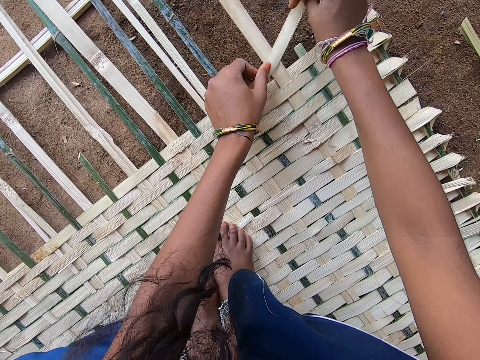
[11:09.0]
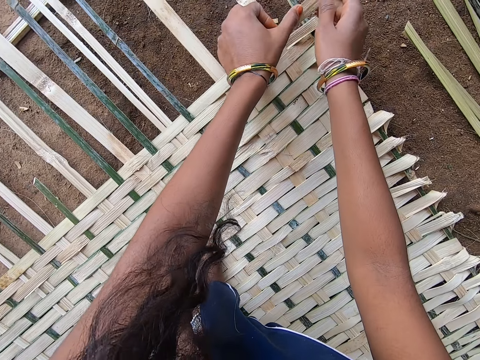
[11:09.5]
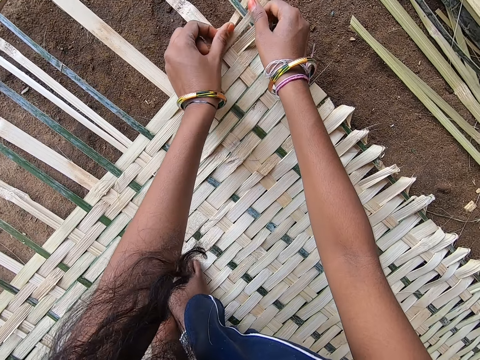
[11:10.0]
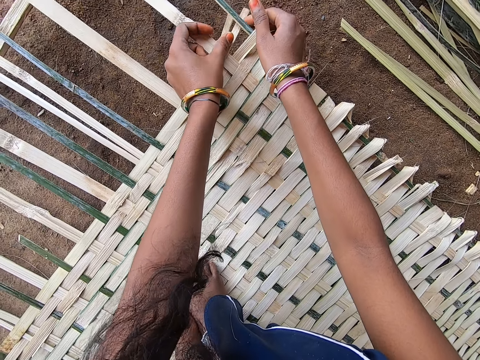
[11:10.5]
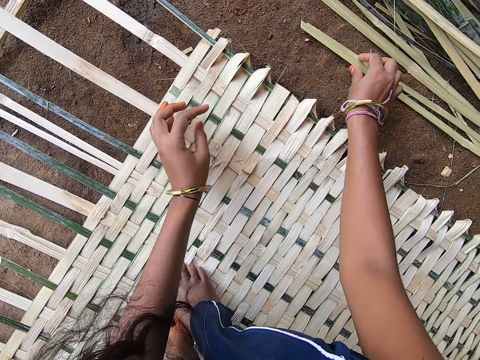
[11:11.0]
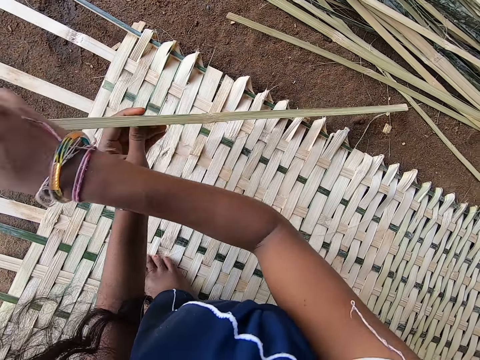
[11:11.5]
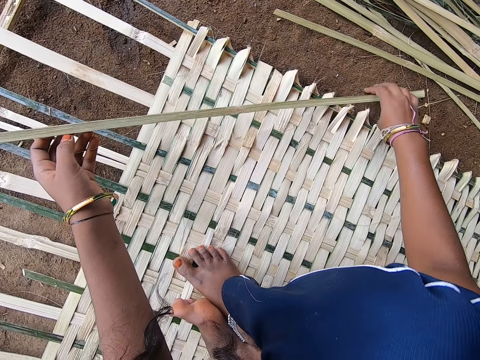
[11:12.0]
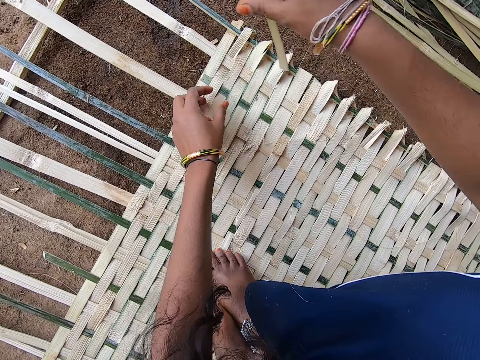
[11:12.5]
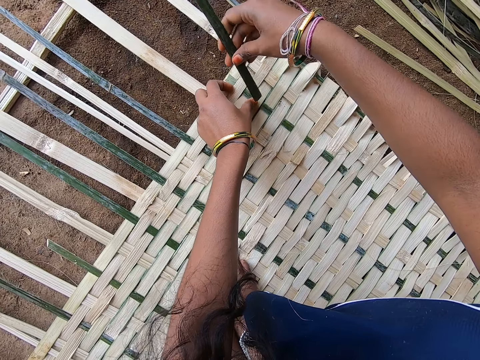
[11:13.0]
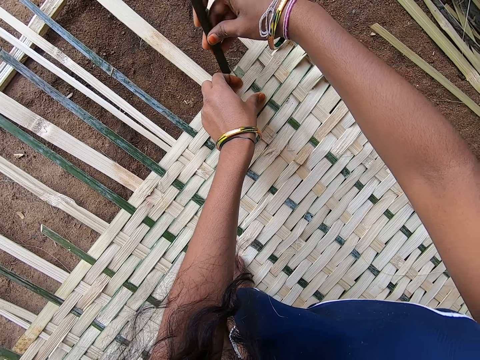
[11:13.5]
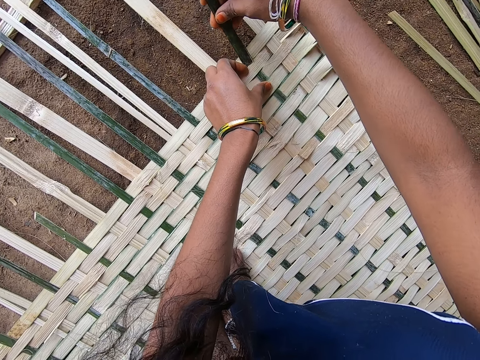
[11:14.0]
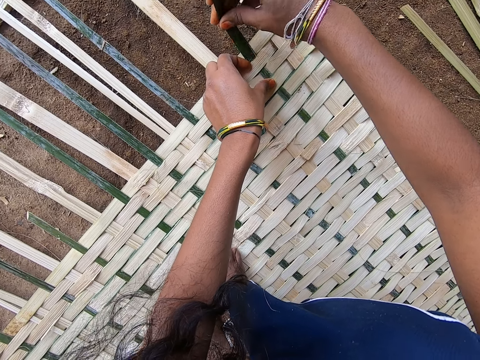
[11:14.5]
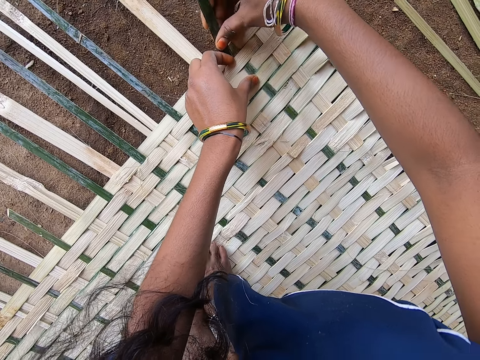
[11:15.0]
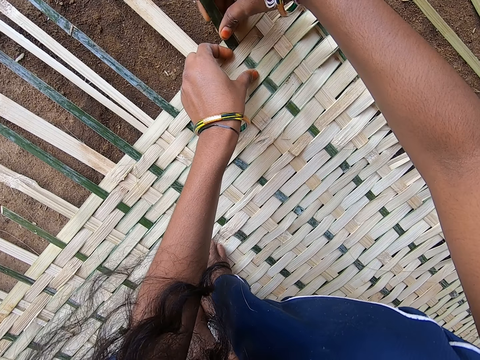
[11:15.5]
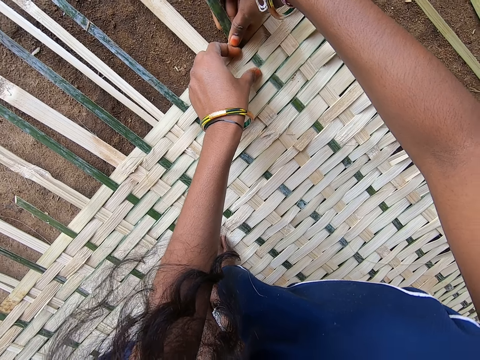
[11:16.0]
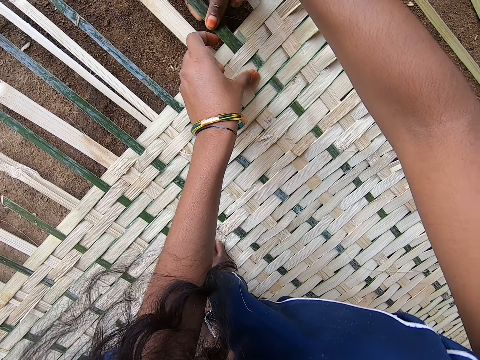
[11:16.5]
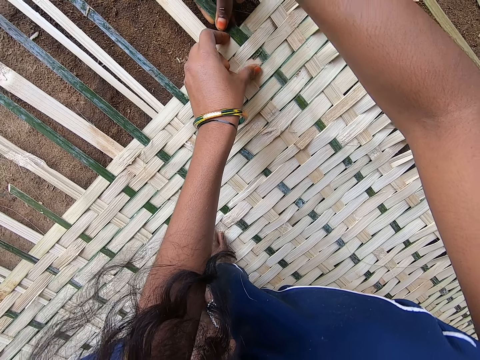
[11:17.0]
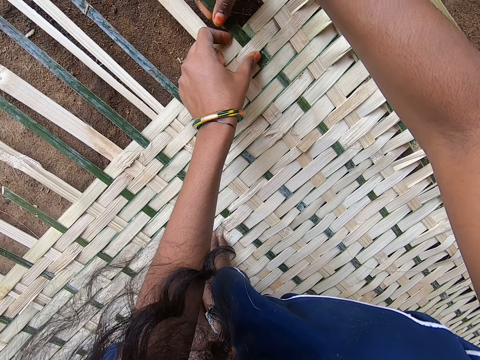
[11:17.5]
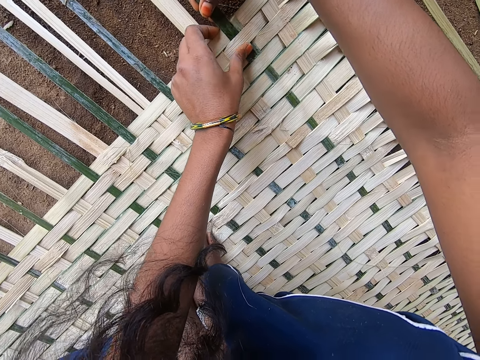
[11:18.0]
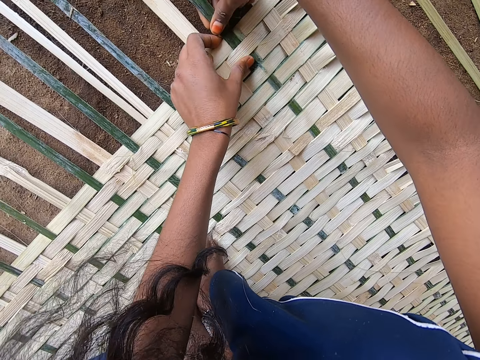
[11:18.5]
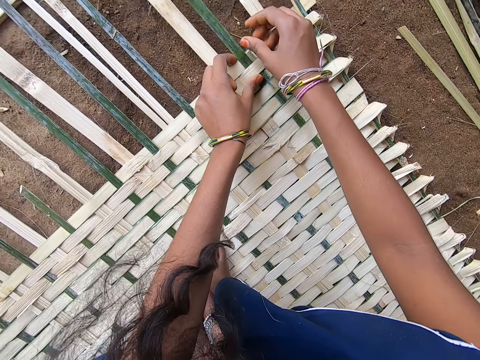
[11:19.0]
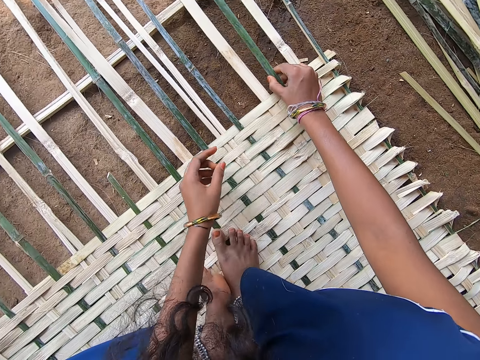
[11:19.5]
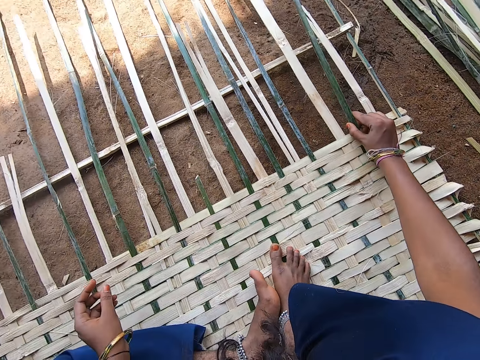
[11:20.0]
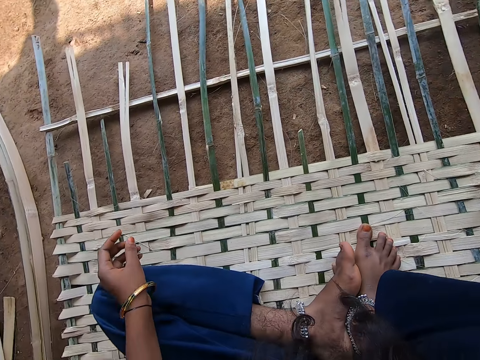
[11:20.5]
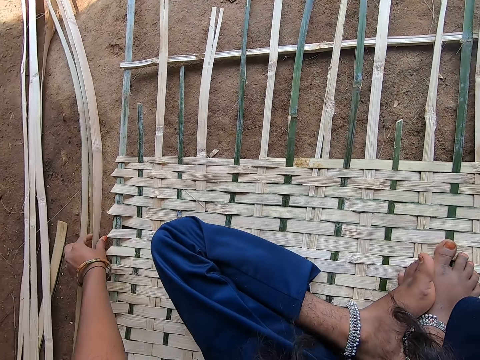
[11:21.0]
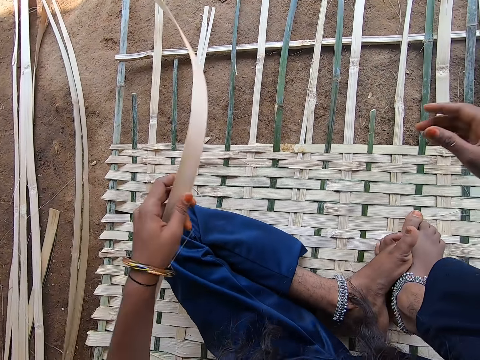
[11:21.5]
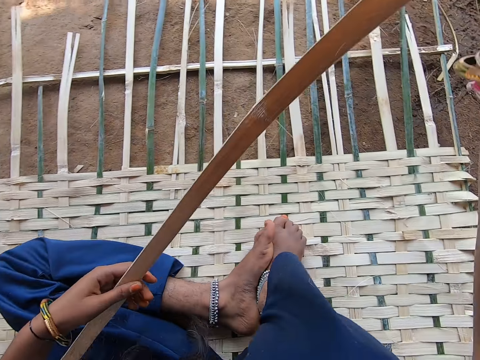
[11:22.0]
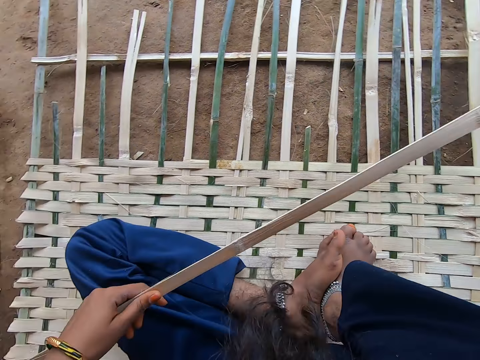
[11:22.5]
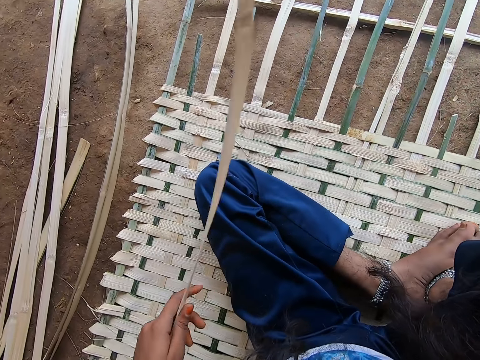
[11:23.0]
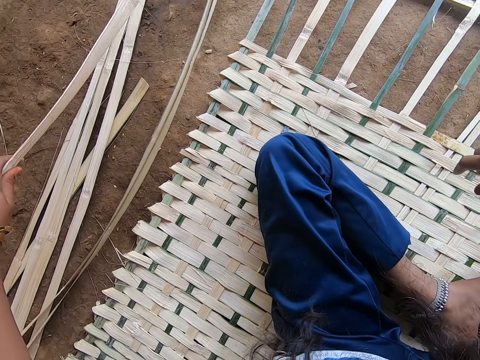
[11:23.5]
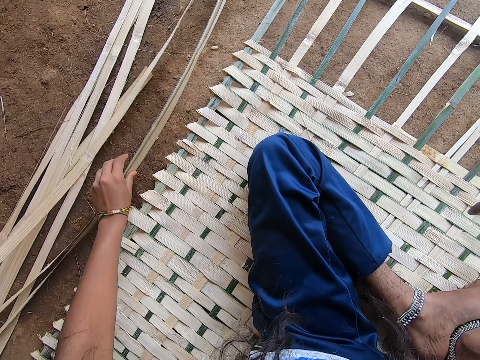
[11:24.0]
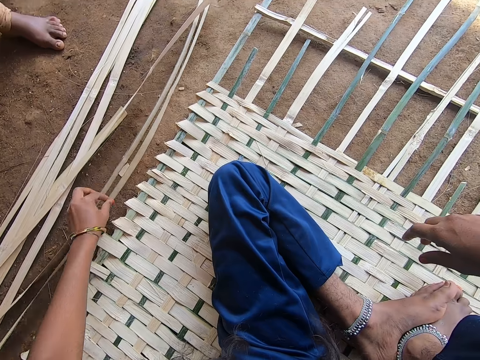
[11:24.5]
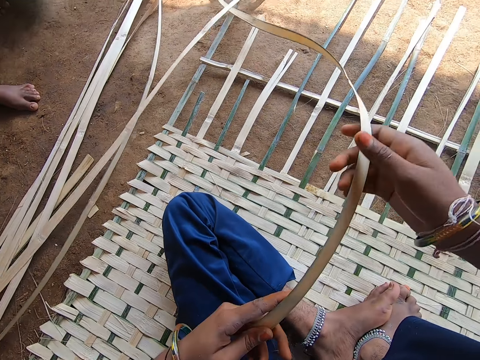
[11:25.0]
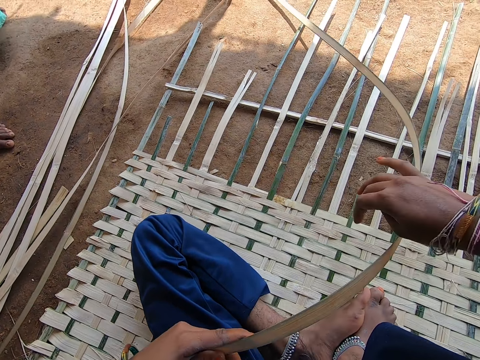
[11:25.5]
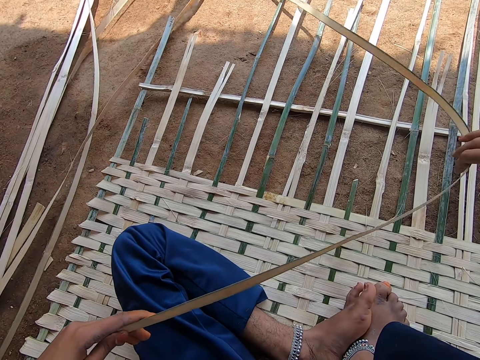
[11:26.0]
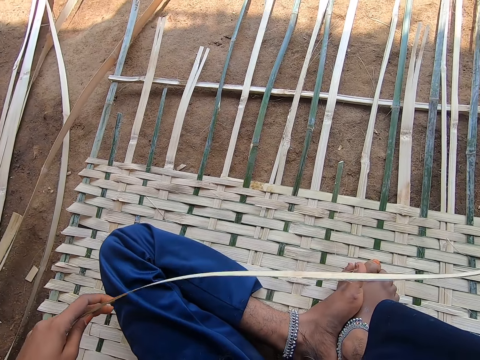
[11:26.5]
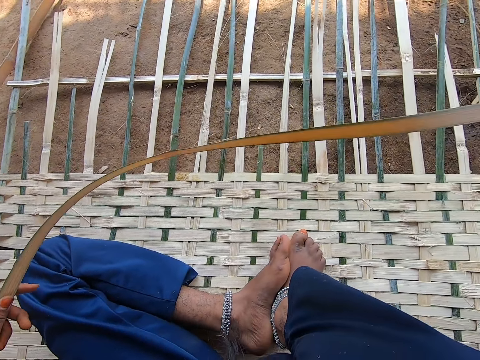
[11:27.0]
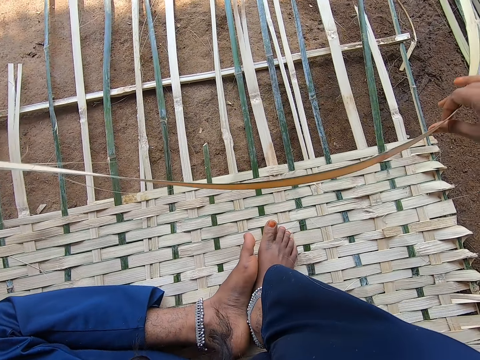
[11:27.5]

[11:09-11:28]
The camera wearer takes a reed from the ground and weaves the reed with hands. They fix the palm leaf. They take a reed from the ground and throw the reed on the ground. They take a reed from the ground. They hold the palm with both hands.

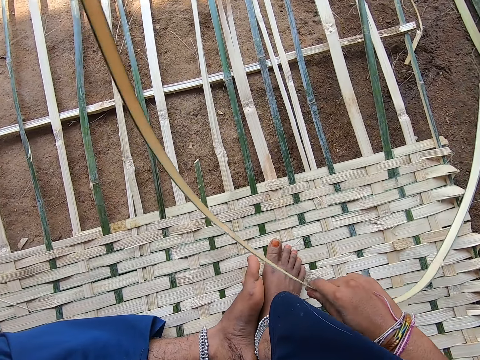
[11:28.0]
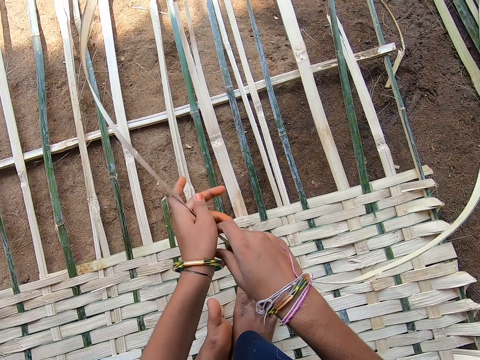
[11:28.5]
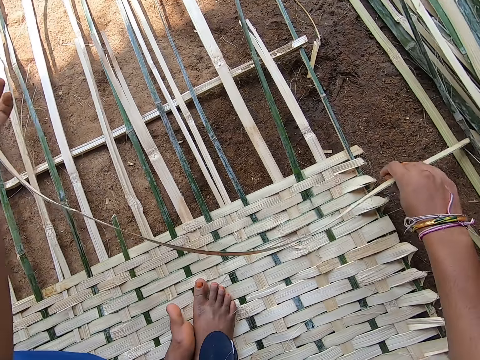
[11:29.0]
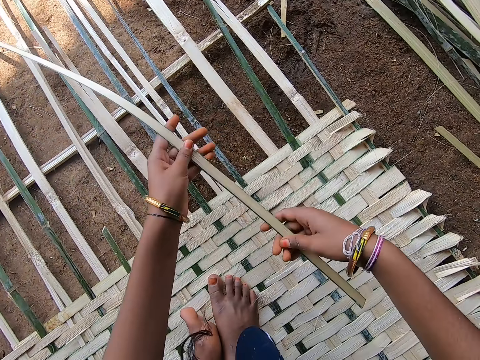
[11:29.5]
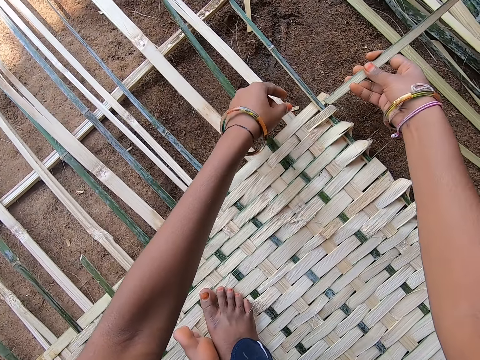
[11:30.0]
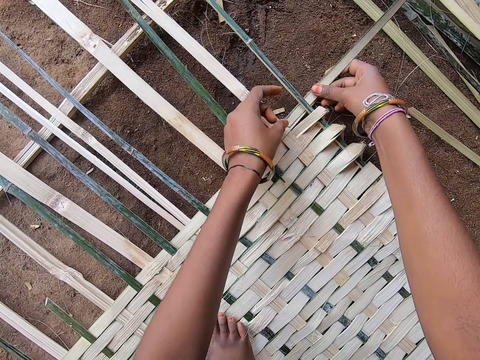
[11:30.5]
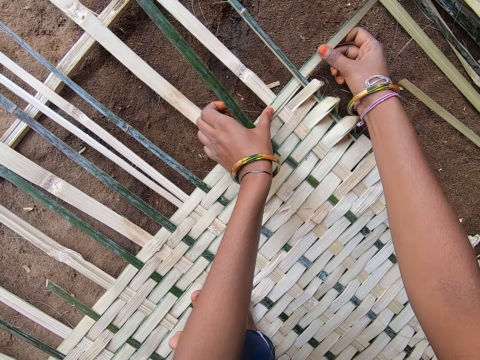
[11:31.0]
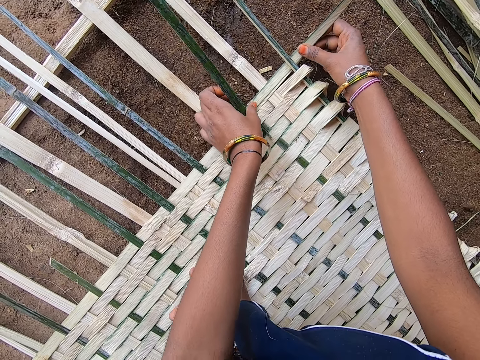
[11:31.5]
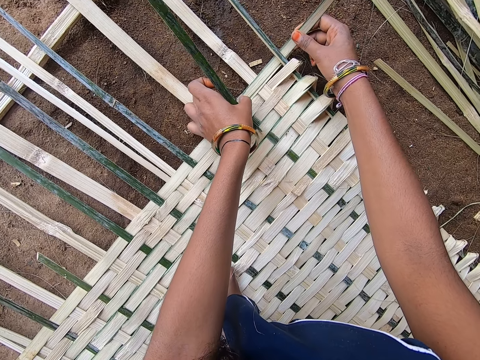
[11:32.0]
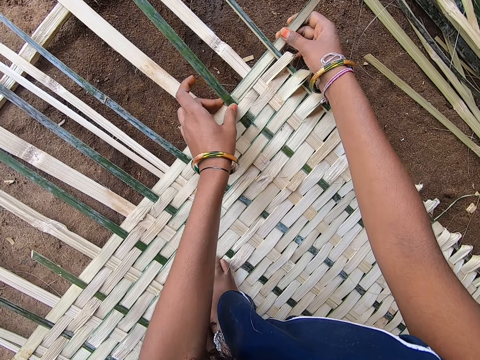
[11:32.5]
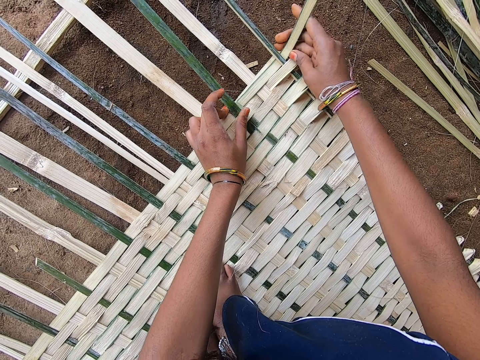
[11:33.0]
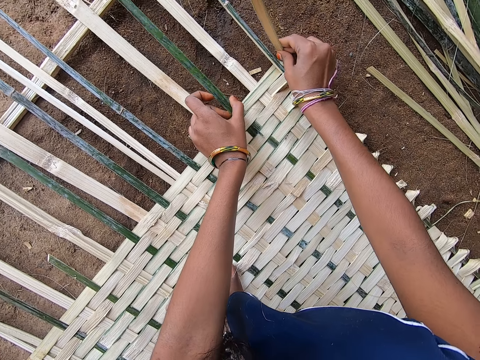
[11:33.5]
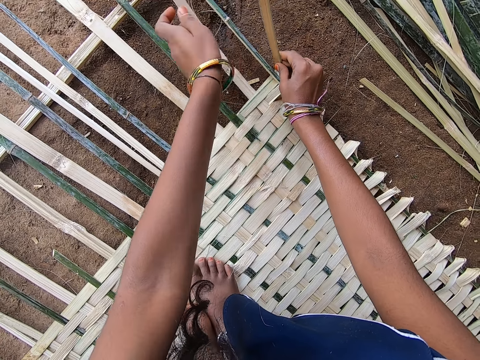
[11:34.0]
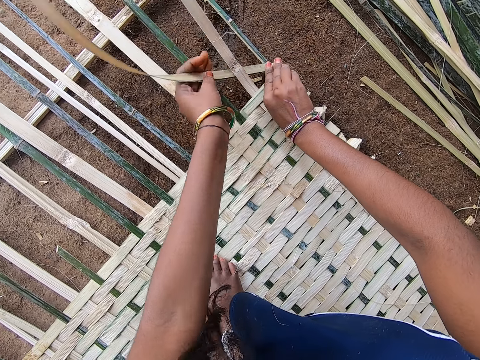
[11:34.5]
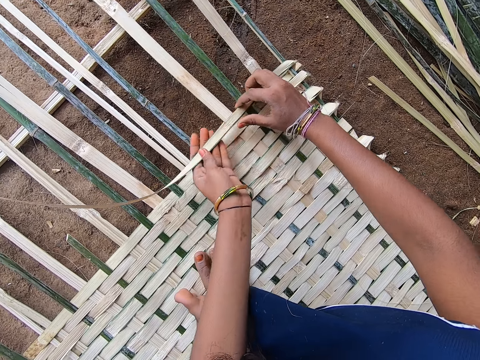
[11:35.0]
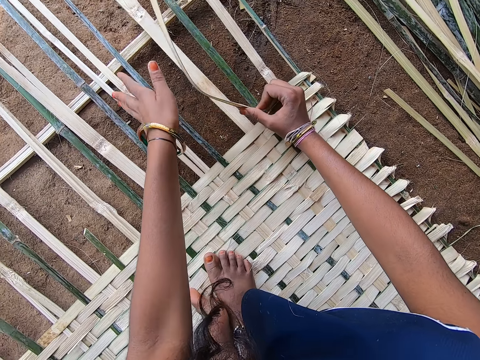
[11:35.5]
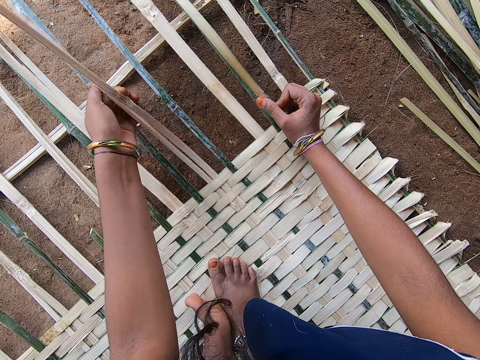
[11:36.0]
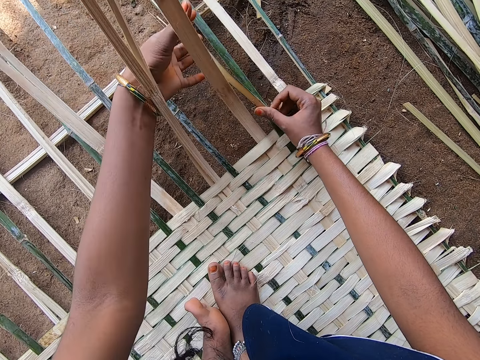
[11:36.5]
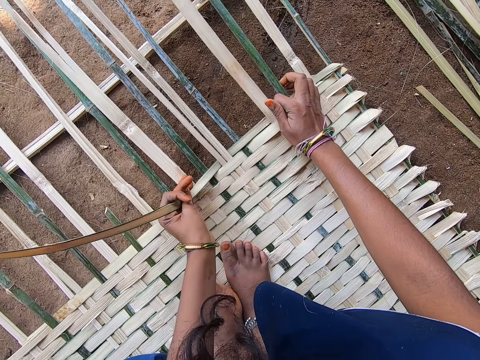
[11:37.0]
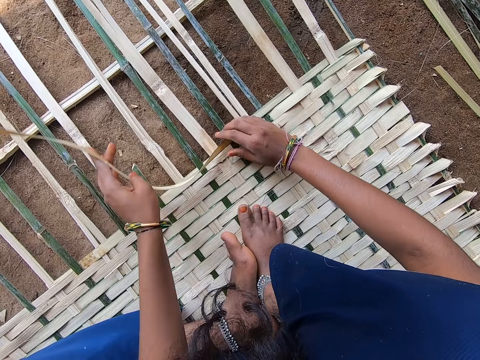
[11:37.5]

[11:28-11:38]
The camera wearer weaves the reed with hands. They fold the palm leaf.
